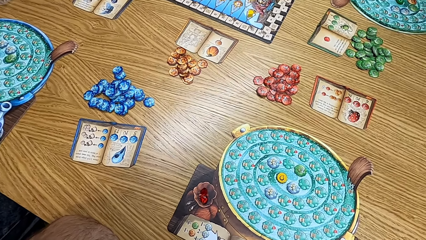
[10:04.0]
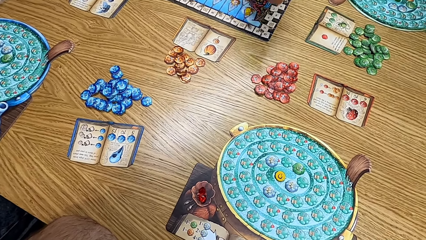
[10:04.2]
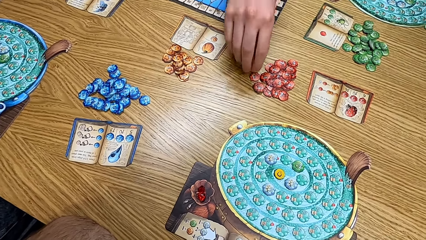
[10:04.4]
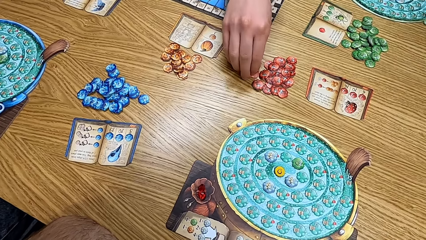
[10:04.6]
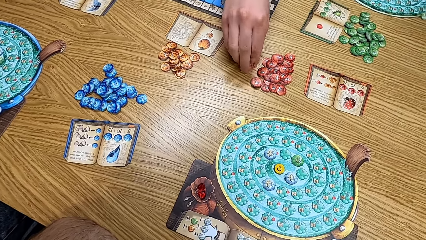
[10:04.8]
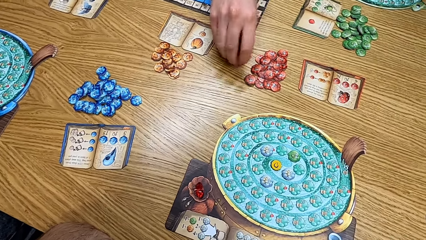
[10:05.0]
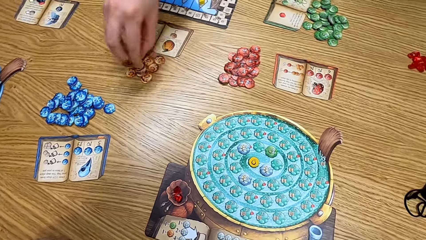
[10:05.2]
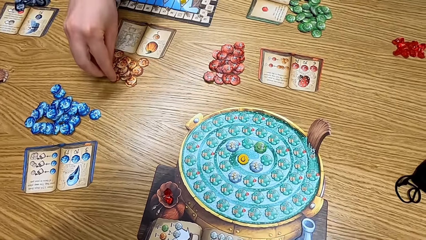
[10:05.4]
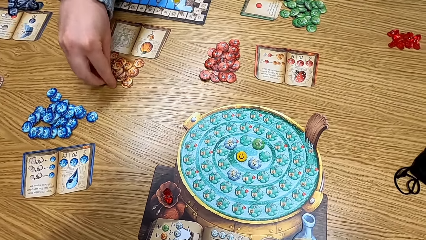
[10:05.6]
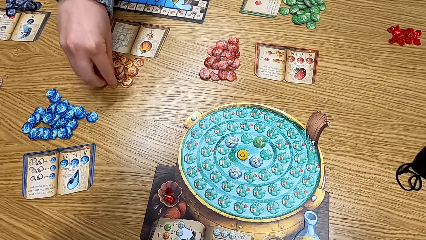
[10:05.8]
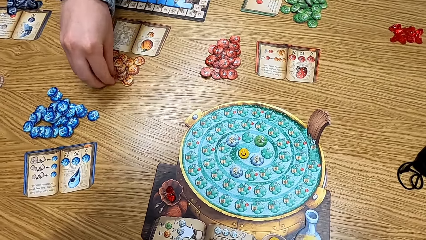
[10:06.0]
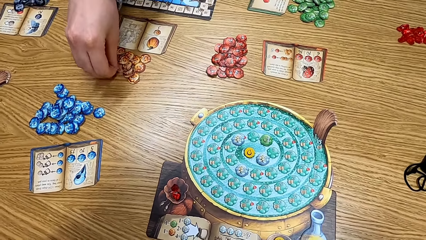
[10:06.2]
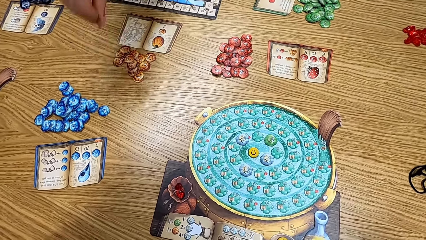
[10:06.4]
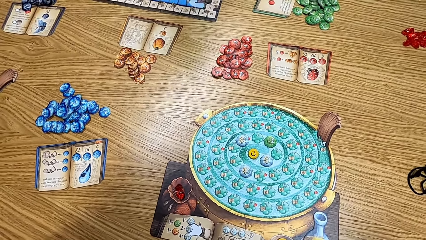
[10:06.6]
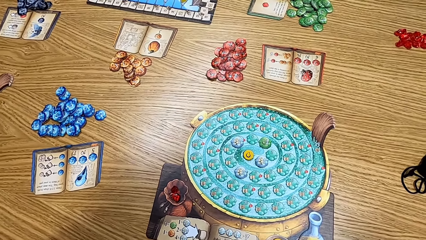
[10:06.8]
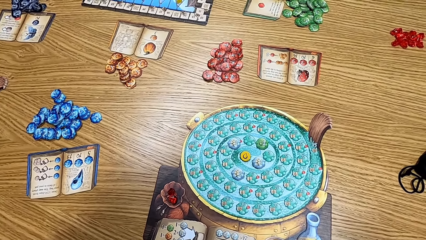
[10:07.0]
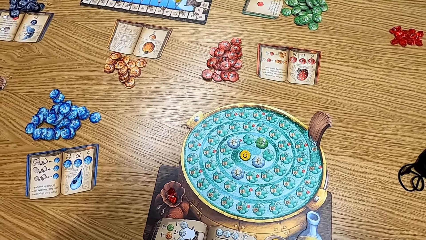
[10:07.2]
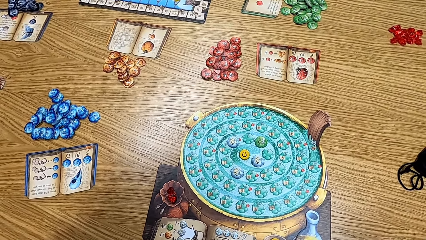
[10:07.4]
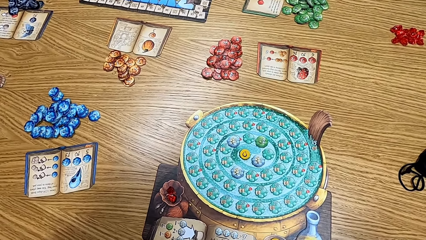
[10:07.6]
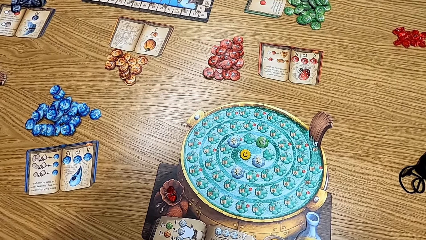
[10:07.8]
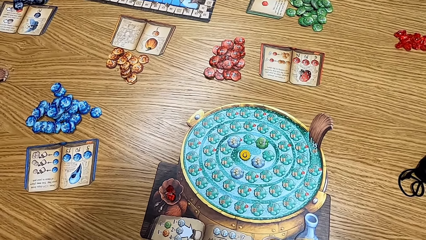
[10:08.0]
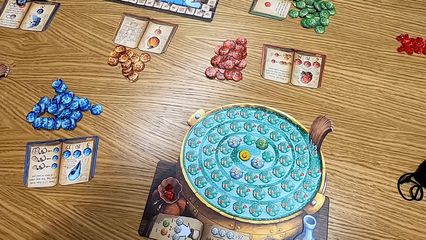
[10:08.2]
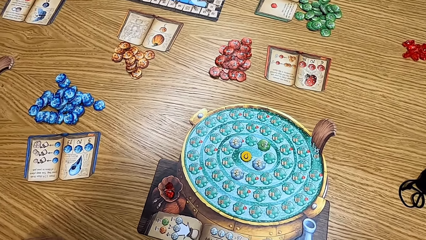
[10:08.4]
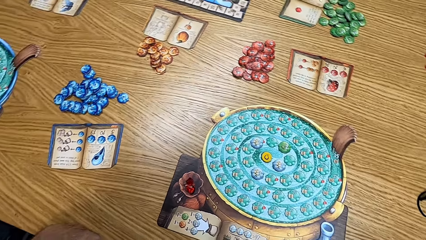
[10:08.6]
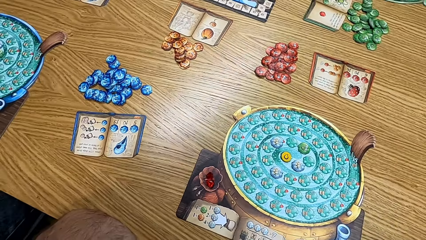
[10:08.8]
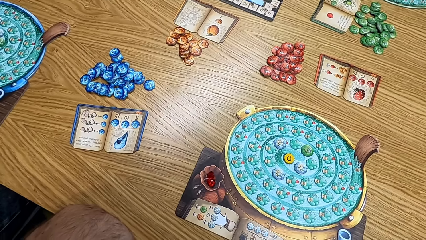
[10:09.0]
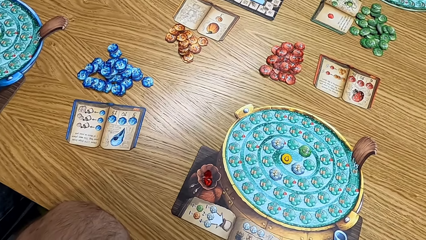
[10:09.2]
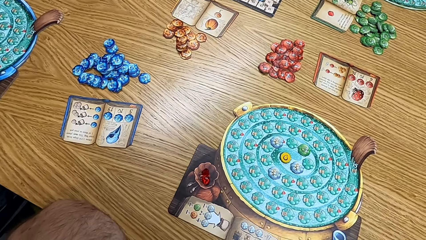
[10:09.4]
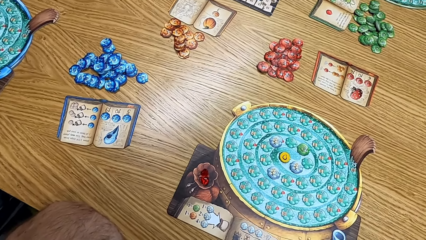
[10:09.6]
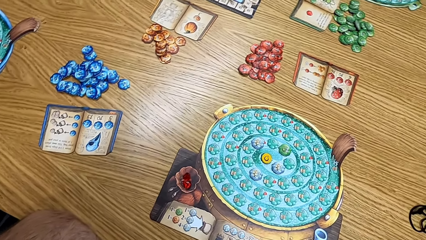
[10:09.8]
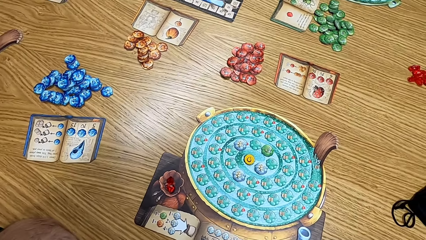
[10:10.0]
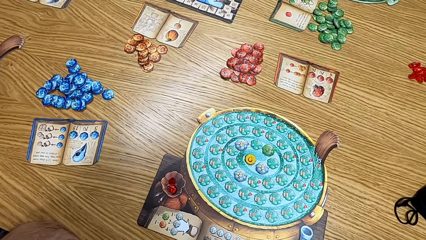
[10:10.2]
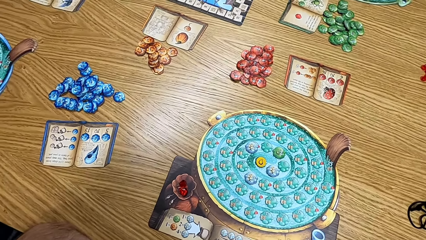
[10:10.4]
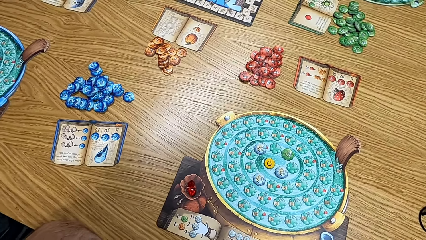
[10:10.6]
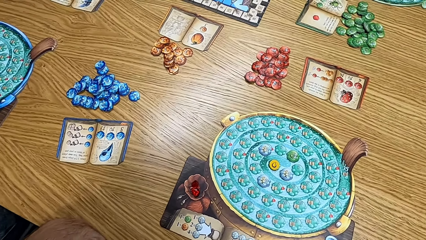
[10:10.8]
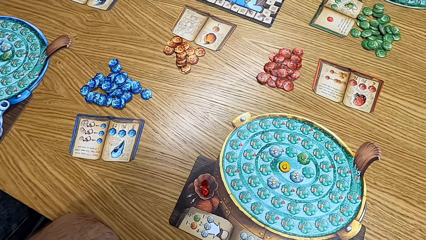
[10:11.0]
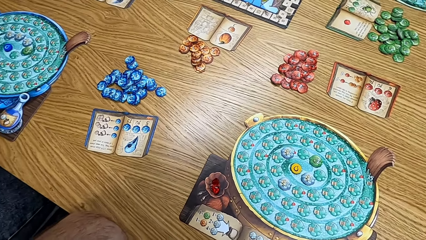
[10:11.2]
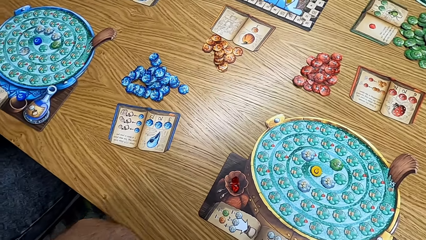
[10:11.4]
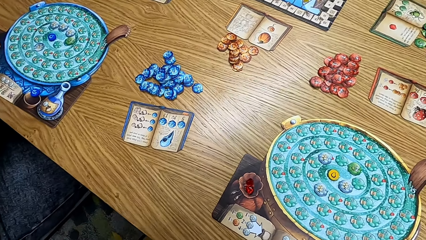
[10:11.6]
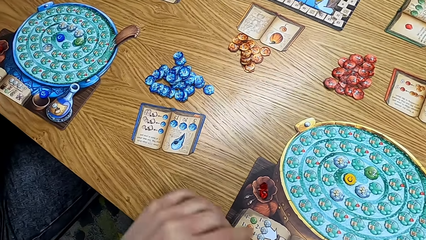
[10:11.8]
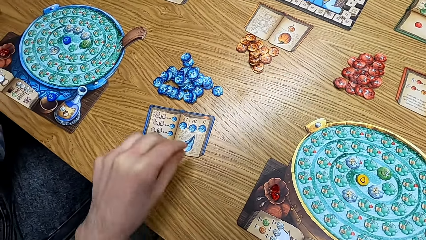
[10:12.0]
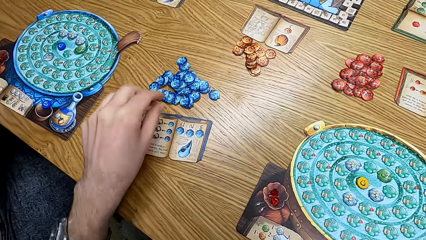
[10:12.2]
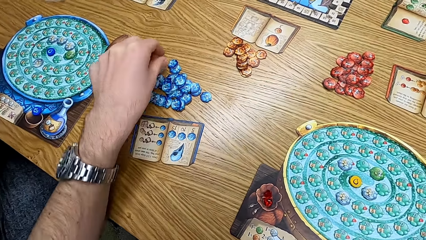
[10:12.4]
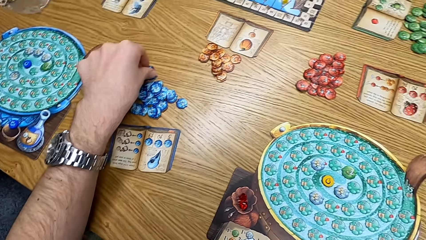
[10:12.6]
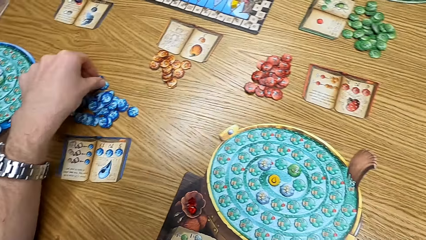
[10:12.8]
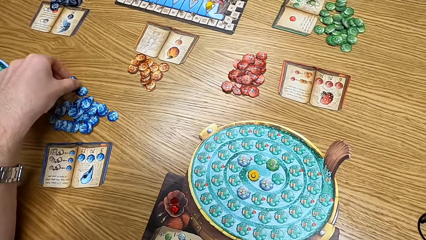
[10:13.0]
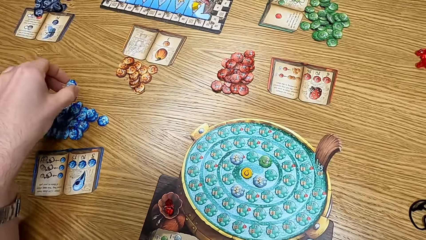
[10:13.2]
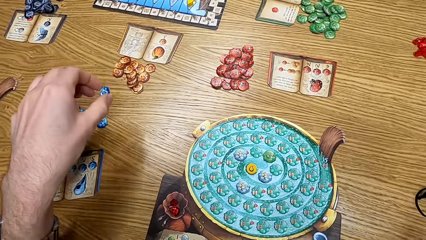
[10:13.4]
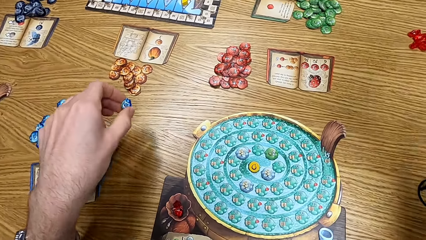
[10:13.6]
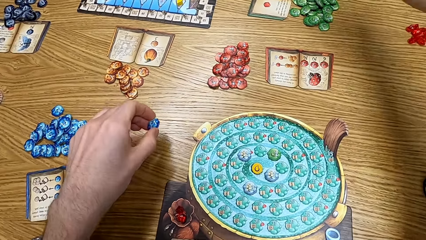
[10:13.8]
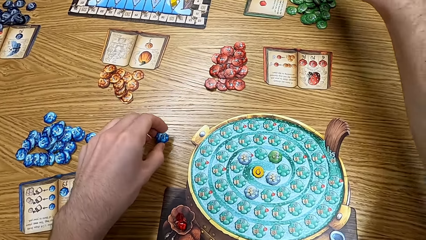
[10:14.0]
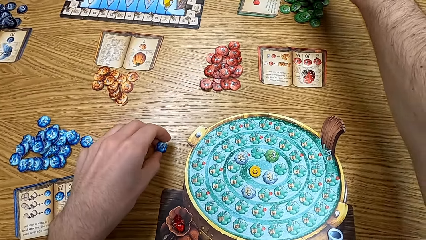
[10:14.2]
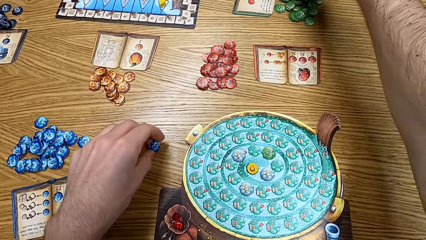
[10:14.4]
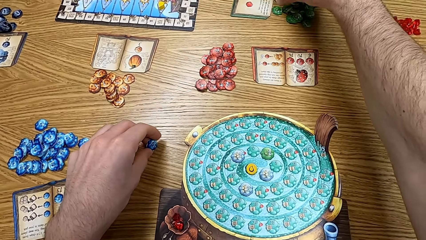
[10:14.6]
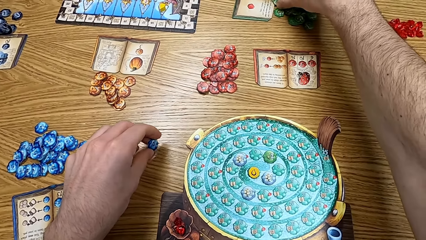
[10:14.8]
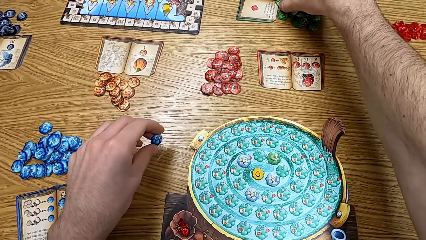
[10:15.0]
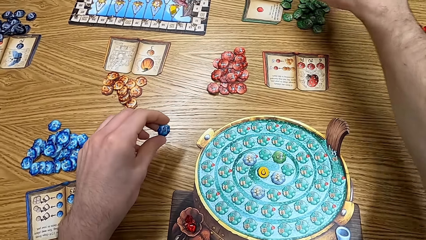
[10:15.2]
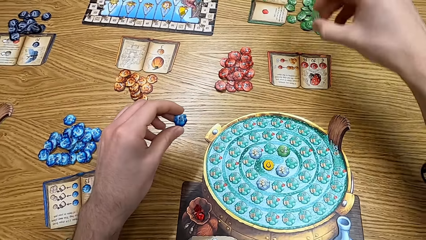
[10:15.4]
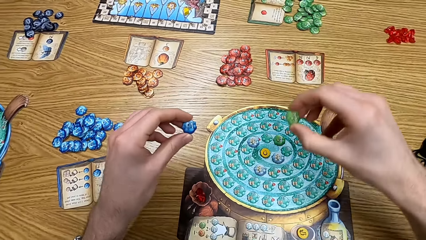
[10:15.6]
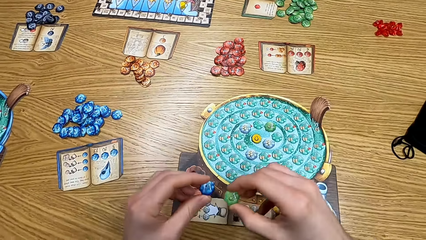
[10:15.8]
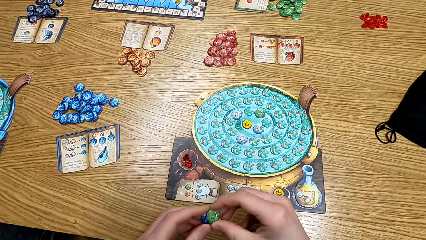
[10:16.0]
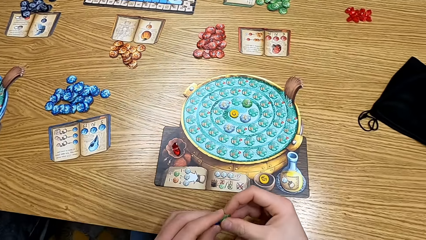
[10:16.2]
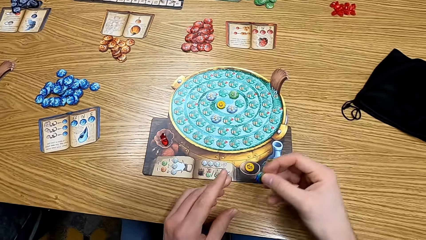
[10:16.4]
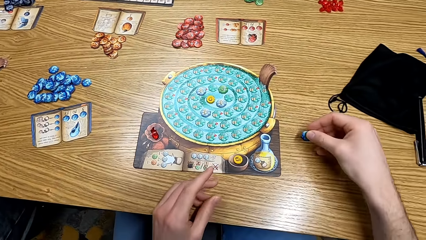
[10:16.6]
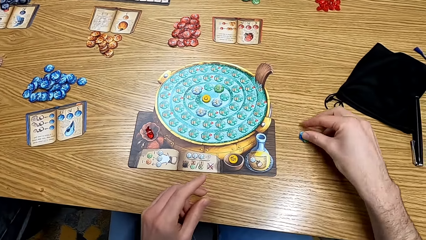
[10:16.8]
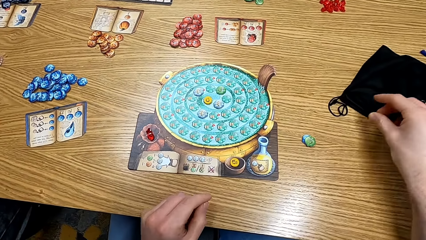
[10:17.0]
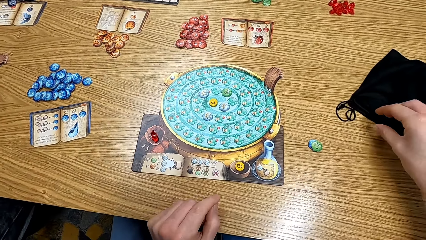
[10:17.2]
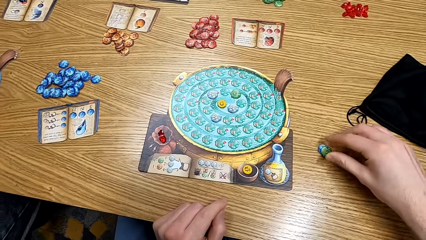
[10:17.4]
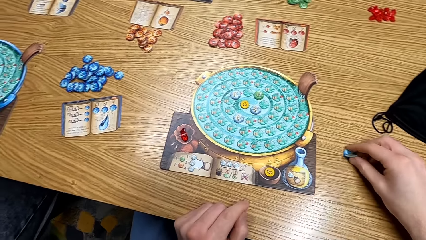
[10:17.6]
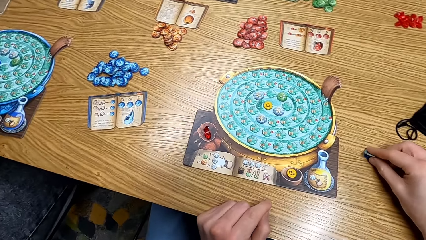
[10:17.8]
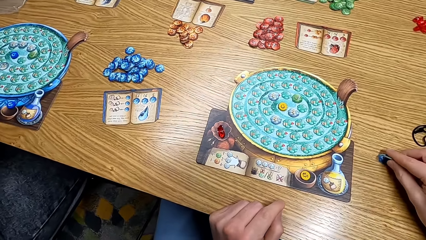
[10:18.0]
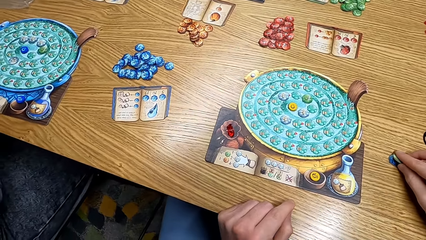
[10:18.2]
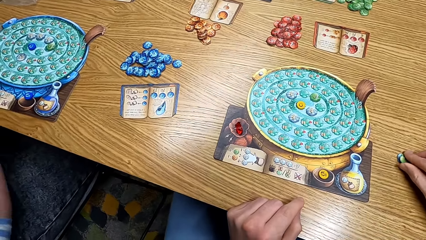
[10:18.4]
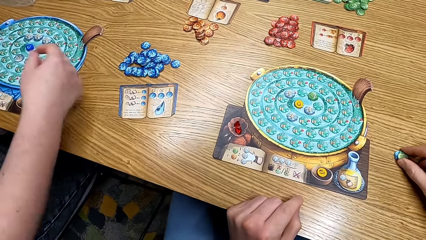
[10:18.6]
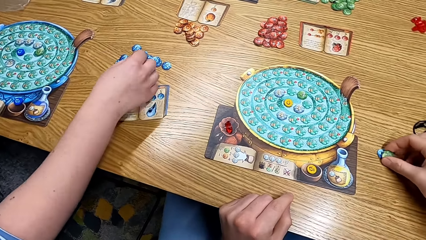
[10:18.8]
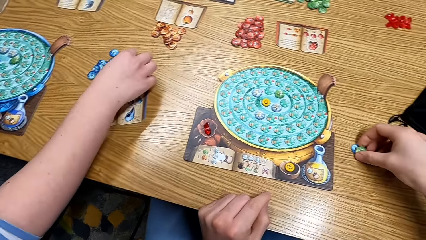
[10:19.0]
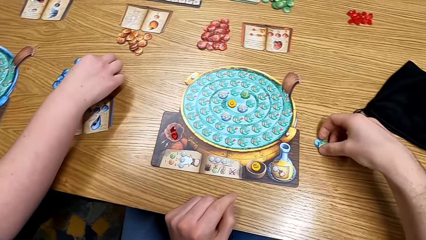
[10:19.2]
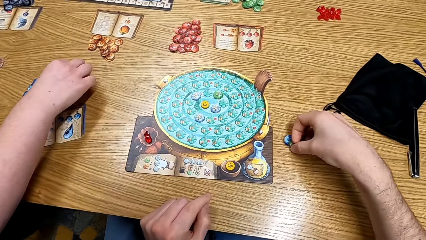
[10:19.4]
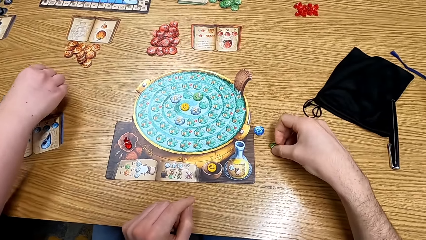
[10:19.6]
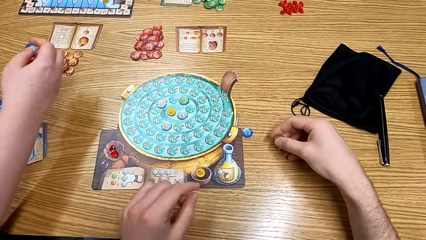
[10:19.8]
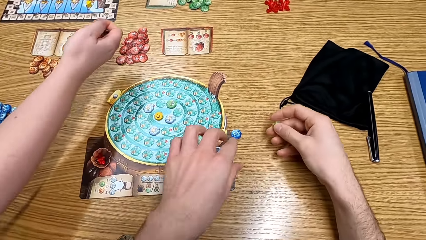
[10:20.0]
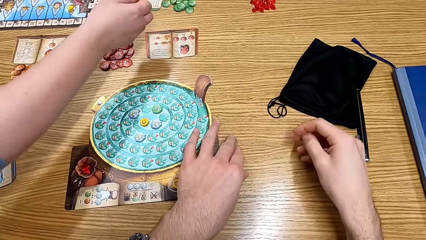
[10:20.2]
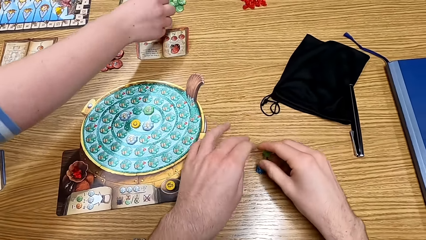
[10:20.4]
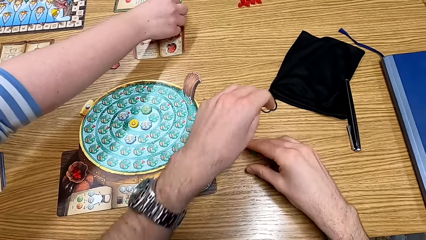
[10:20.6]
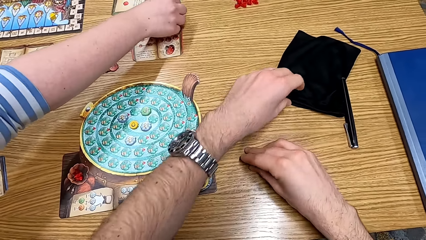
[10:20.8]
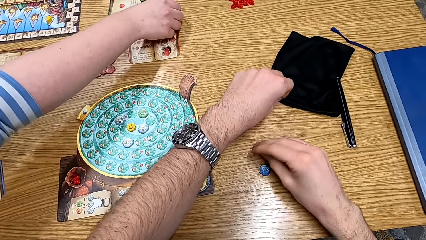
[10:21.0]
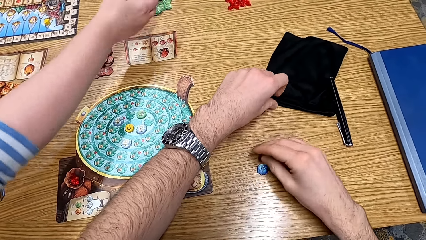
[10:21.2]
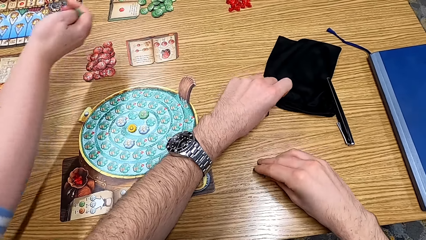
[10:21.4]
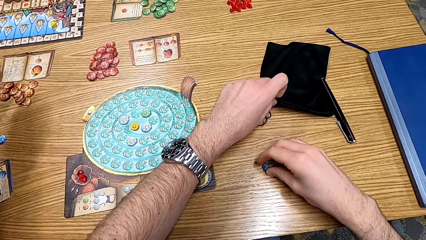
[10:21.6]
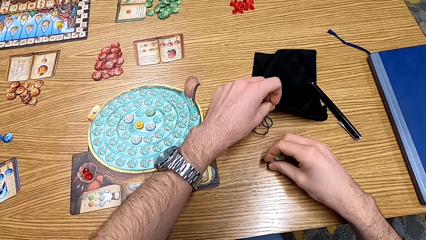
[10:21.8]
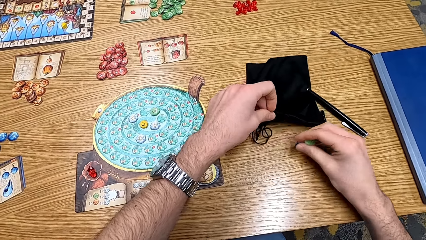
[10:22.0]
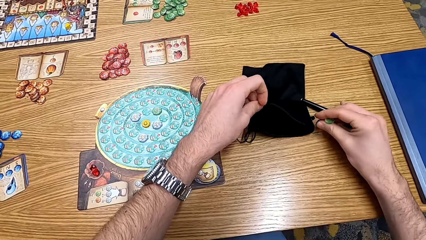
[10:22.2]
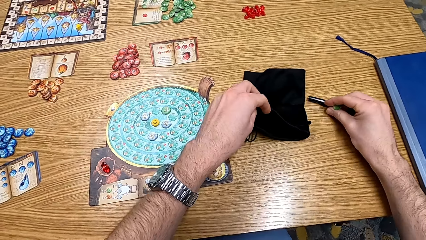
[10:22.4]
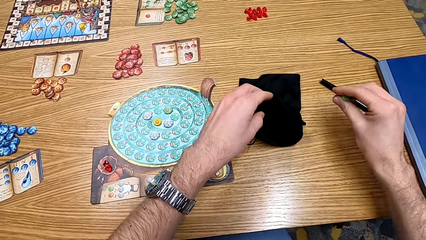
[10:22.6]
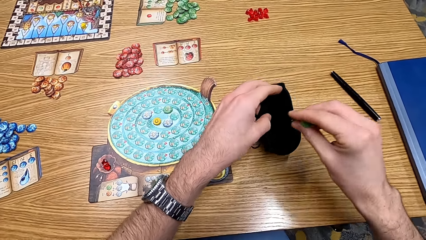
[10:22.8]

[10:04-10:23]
The camera wearer looks around the table. A lady picks the clipart from the table. A man picks up the papers. The camera wearer looks at the table. They pick the clipart from the table and put the clipart on the table. A woman plays the game. The camera wearer picks the clipart from the table. Another lady picks the clipart from the table.
